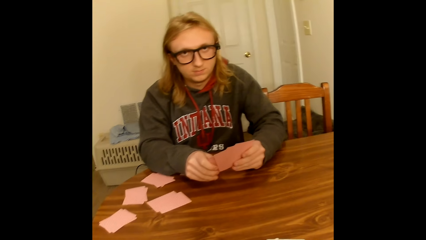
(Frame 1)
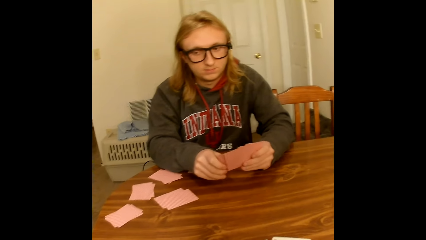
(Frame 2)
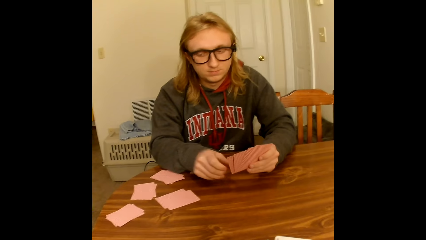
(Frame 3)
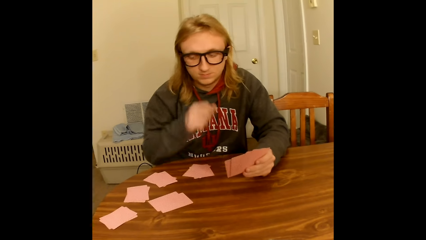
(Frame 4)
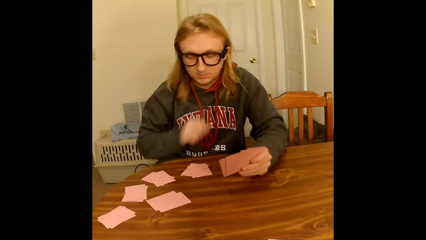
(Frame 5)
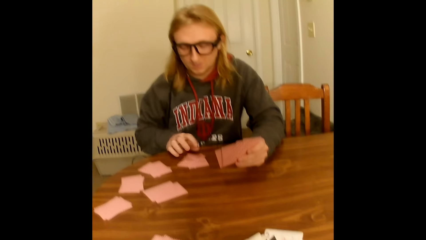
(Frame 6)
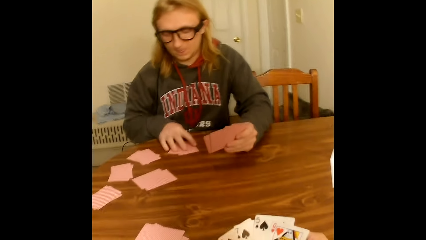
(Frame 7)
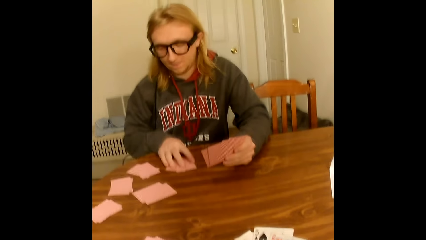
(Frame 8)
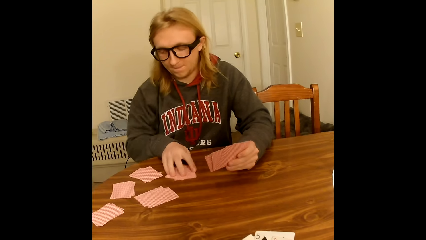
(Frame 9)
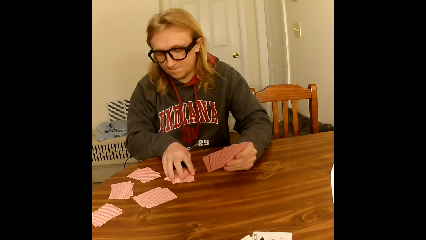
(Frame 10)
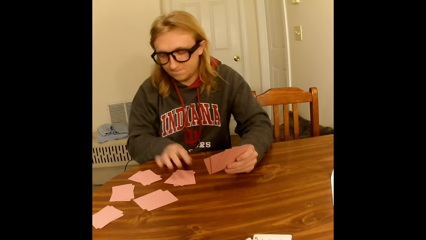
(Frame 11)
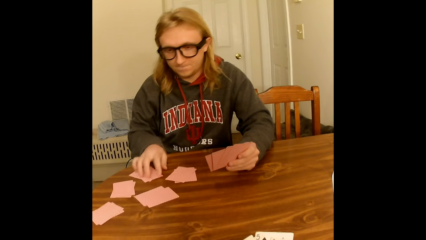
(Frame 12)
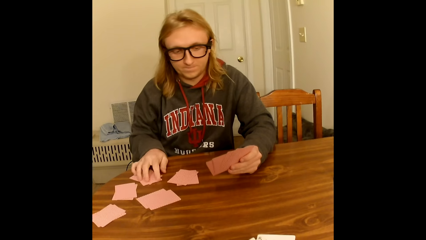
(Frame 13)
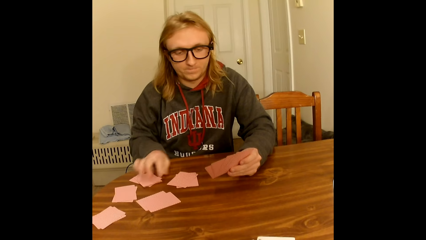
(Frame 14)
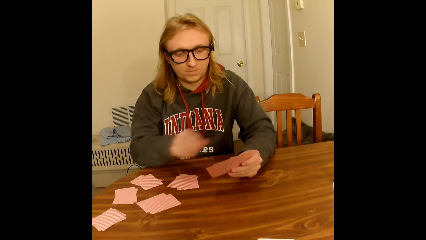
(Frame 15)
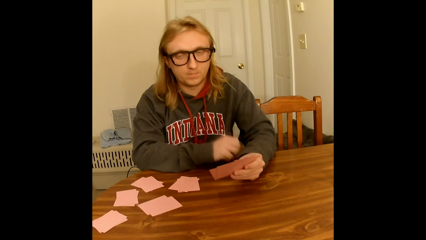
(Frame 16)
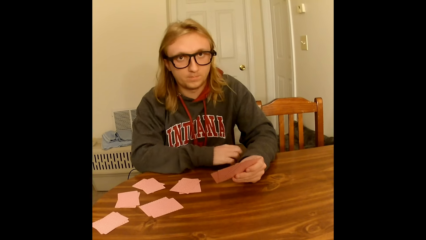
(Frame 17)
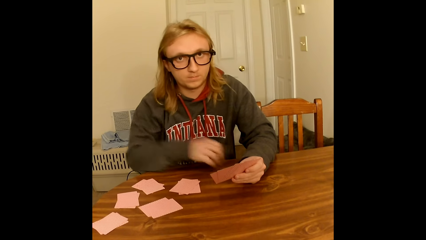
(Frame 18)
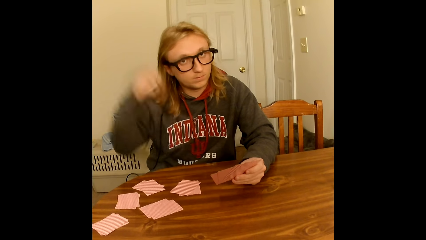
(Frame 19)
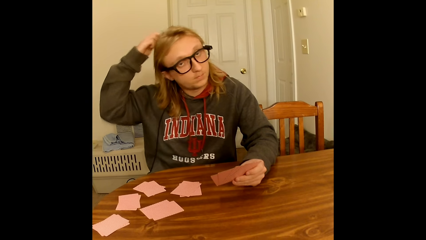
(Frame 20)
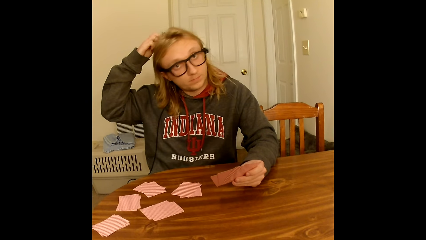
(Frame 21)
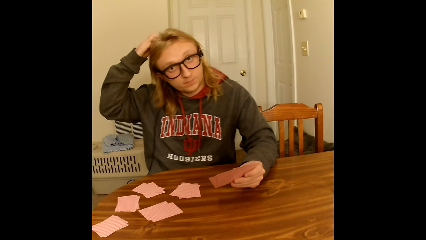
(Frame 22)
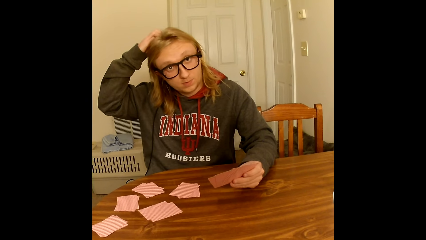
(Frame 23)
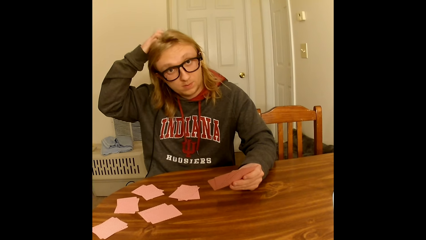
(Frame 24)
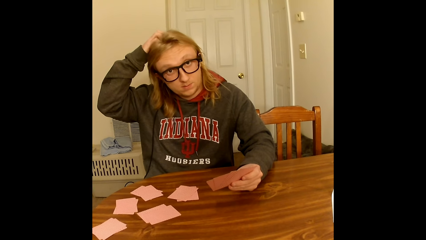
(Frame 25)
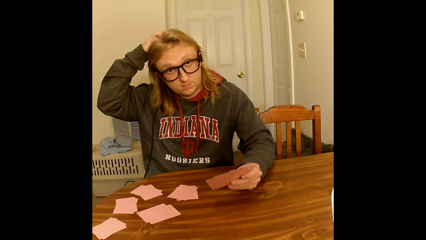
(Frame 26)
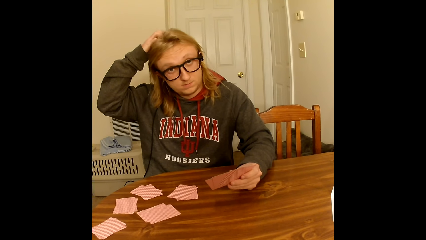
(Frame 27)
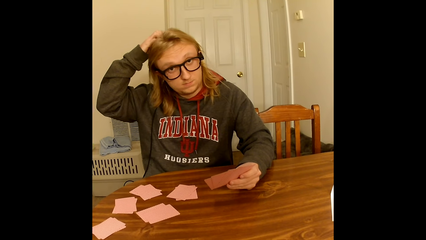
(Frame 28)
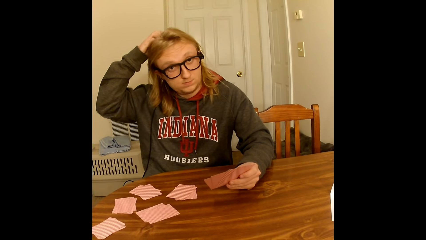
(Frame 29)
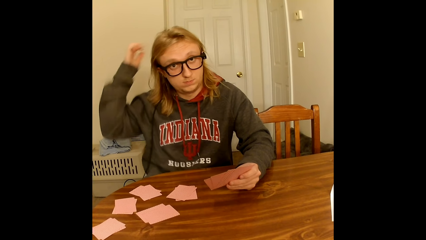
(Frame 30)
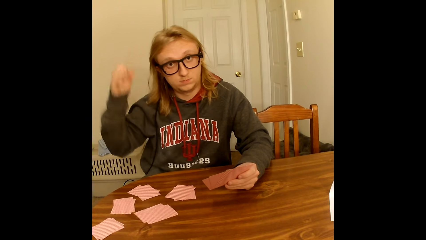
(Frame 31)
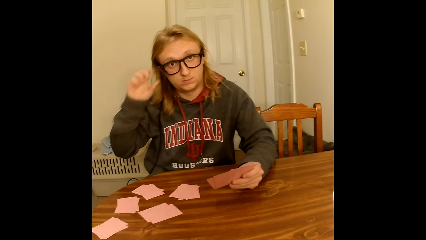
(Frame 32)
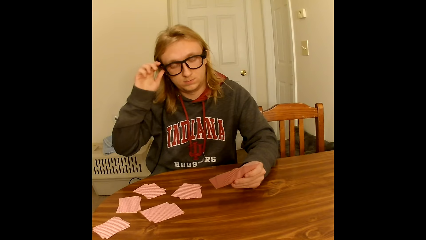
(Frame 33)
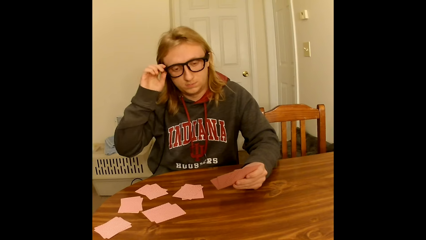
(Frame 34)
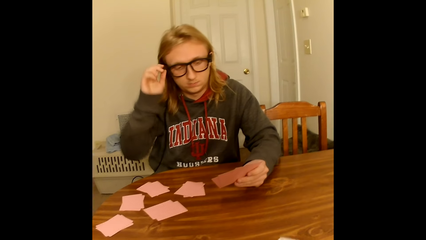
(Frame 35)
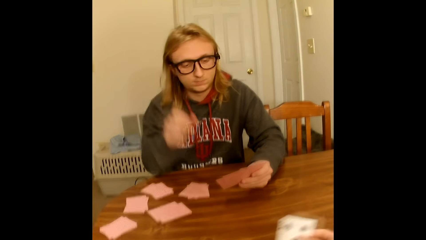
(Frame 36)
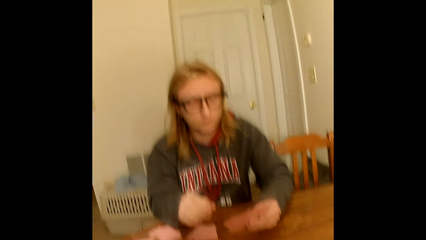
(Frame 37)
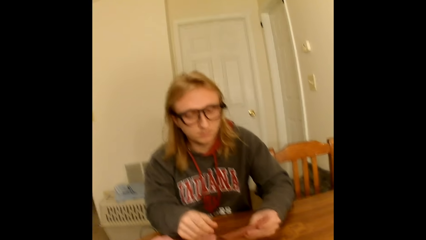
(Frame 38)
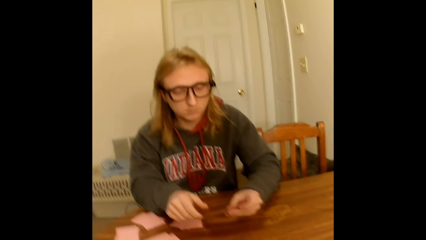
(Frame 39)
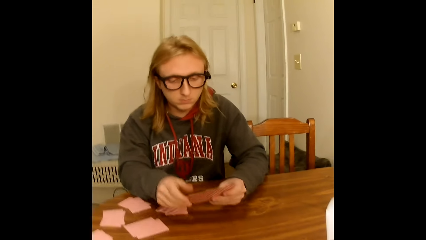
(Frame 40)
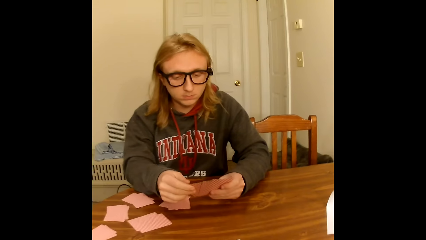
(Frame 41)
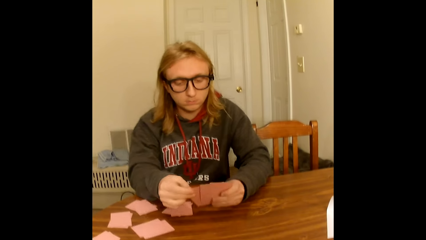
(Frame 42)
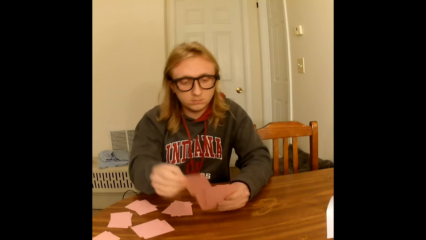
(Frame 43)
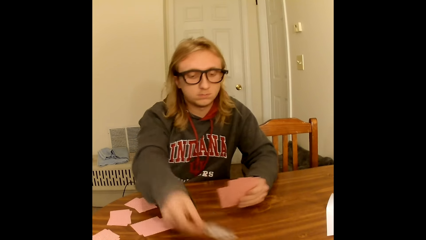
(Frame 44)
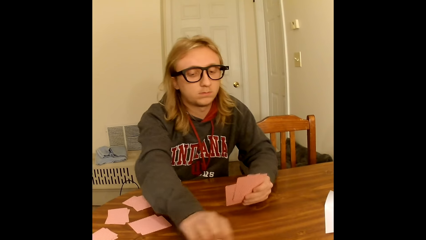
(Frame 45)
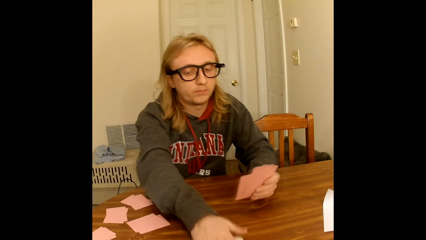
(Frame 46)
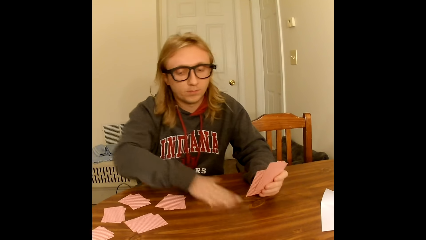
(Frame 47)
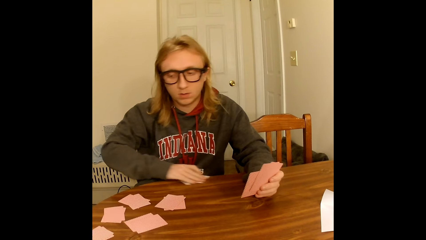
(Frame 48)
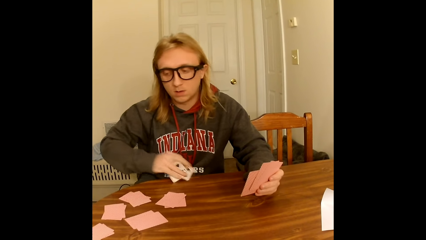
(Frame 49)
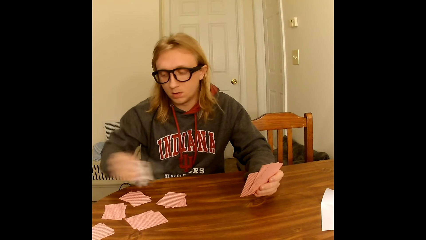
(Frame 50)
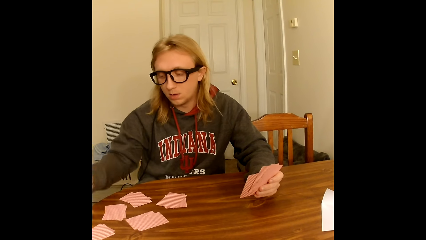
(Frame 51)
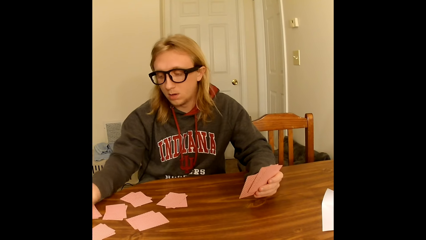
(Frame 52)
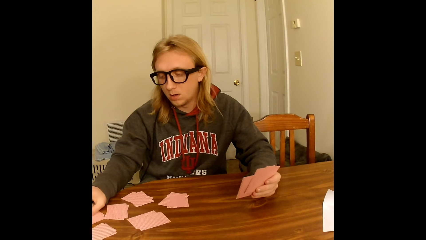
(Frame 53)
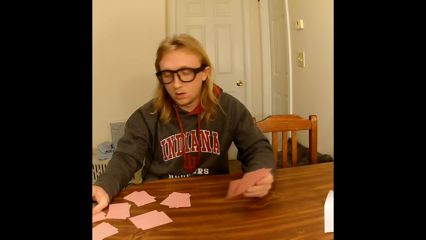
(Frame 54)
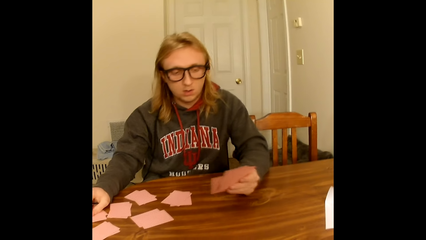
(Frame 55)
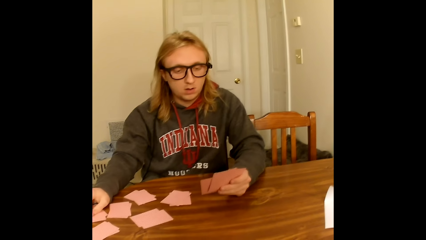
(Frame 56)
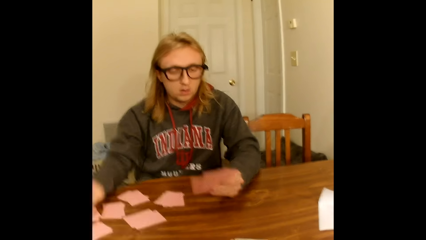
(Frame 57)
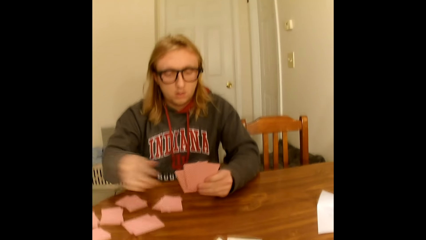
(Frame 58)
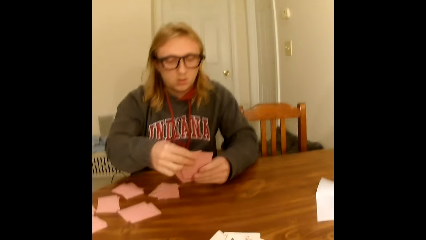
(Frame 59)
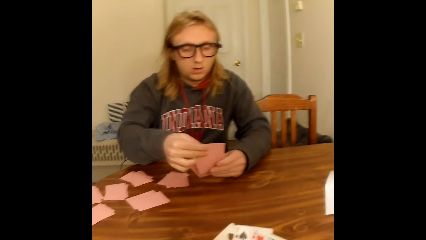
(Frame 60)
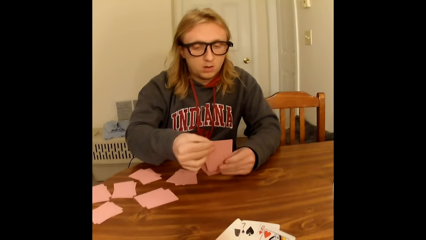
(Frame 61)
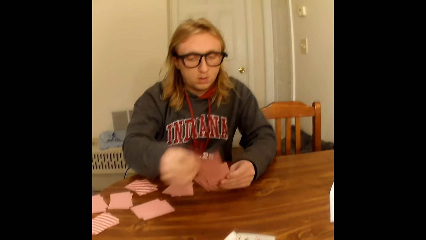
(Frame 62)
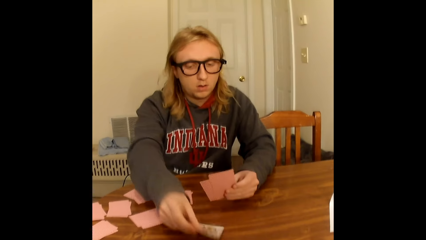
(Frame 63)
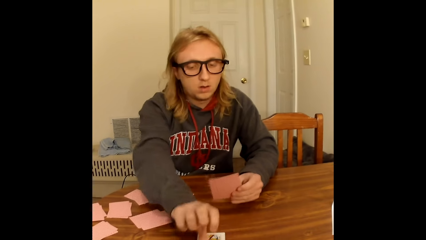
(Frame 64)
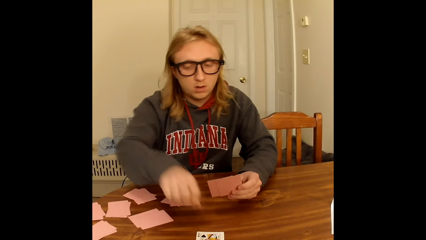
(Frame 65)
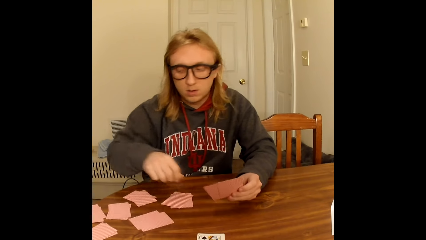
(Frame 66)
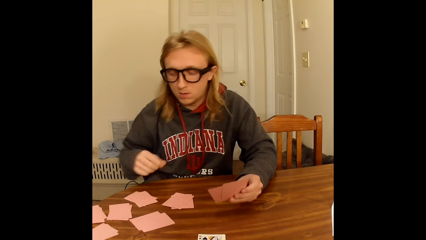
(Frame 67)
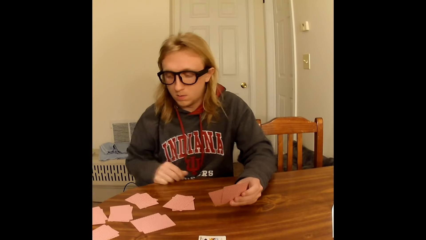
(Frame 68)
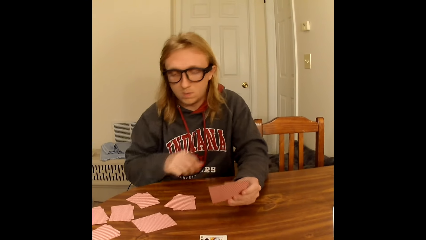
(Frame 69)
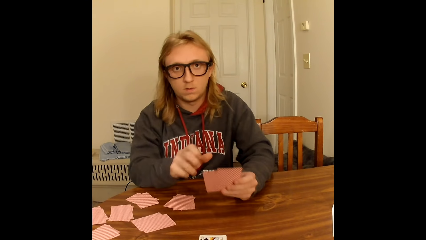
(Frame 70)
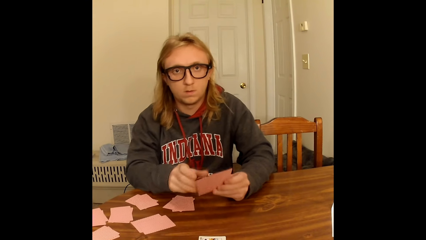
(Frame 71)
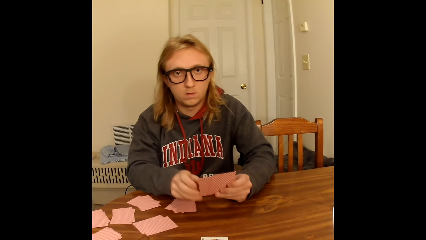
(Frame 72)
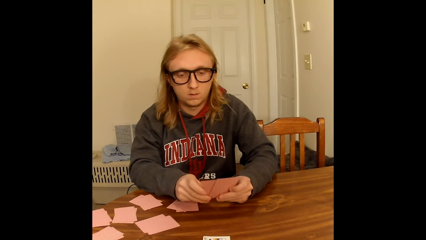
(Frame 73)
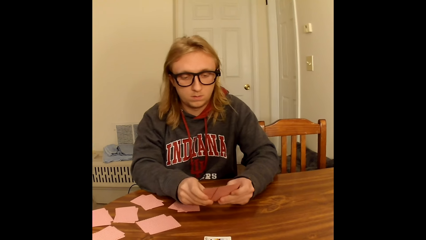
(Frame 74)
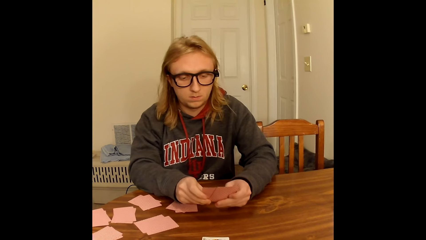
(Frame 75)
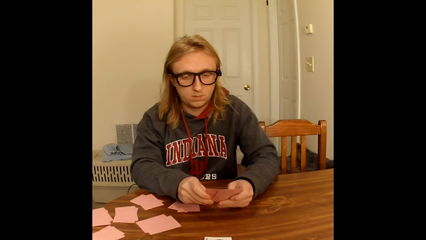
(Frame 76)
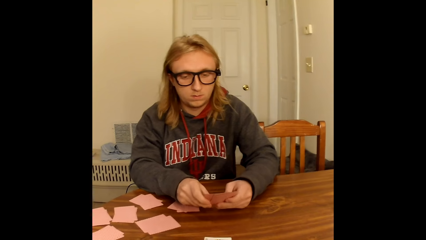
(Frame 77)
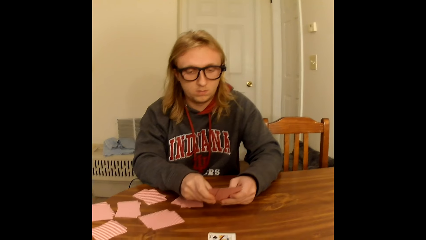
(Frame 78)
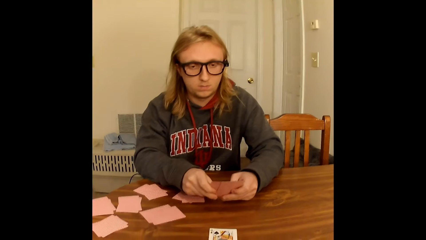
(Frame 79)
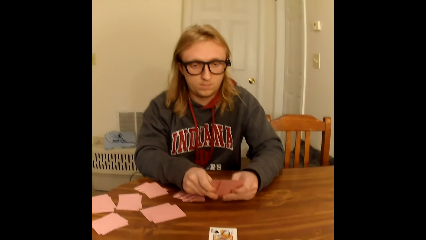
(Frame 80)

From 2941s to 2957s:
A man slides a deck of face down playing cards on the table with his right hand. He slides another deck of face down playing cards on the table with his right hand. He touches the table with his right hand. He scratches his hair with his right hand. He removes his right hand from his hair. He touches the pair of glasses on his face with his right hand. He adjusts the glasses. He removes his right hand from the pair of glasses on his face. The camera wearer places a playing card face up on the table with her right hand. The man touches the table with his right hand. He picks a playing card from the deck of playing cards in his left hand with his right hand. He places the playing card face up on the table with his right hand. He takes two face up playing cards from the table with his right hand. He places the playing cards face down on the table with his right hand. He picks a playing card from the deck of playing cards in his left hand with his right hand. He places the playing card face up on the table with his right hand. He touches the table with his right hand. He holds the deck of playing cards face up to him with both hands on the table.
